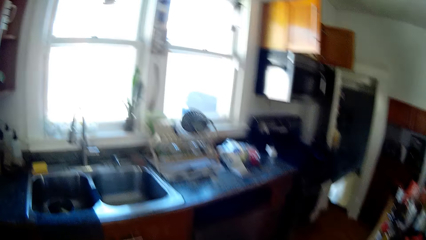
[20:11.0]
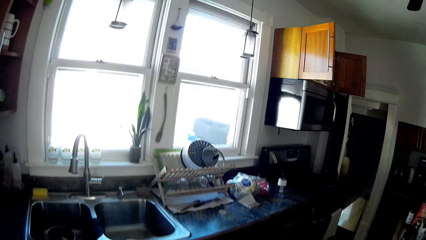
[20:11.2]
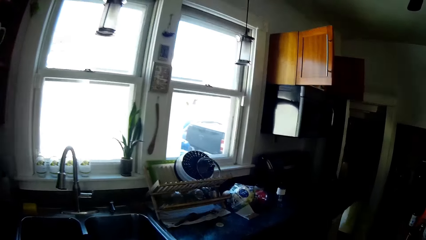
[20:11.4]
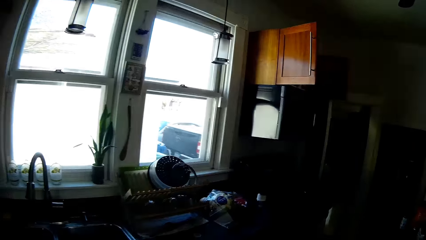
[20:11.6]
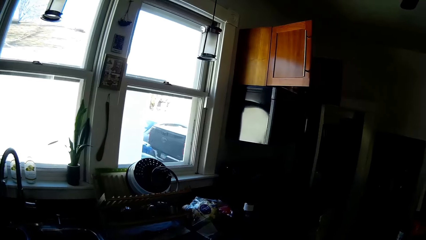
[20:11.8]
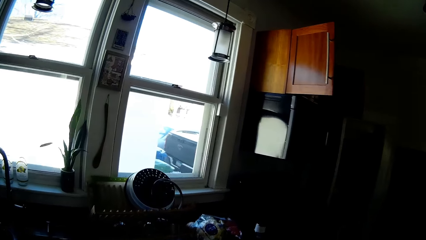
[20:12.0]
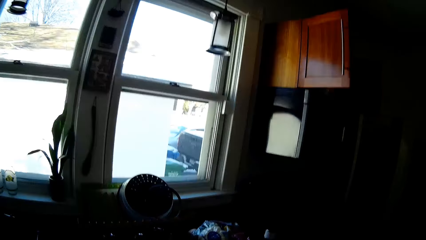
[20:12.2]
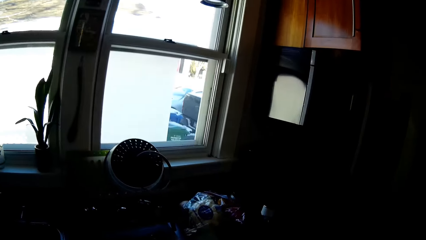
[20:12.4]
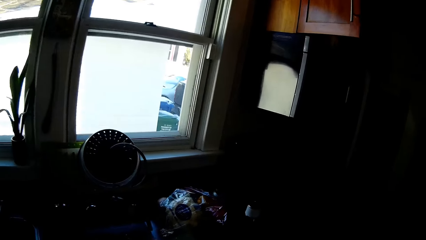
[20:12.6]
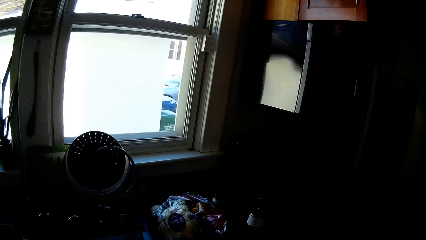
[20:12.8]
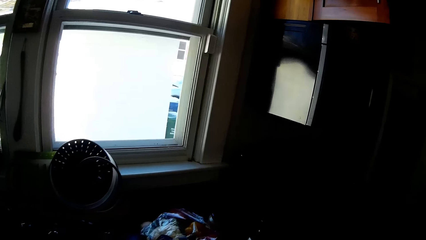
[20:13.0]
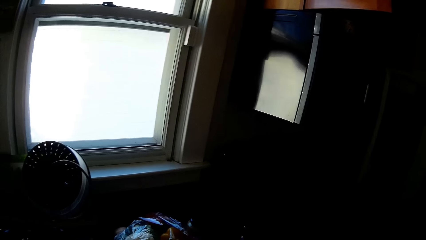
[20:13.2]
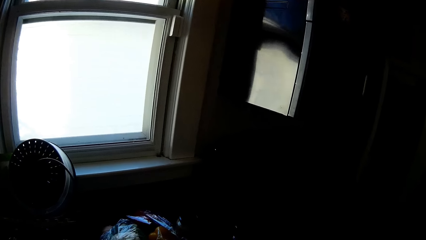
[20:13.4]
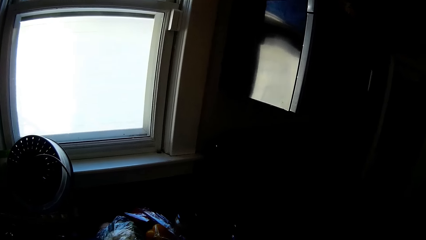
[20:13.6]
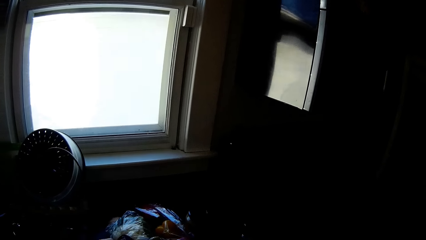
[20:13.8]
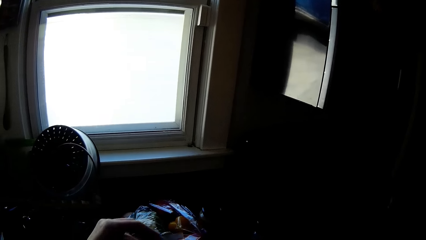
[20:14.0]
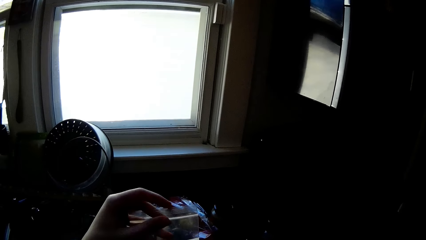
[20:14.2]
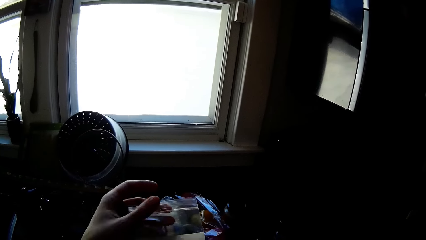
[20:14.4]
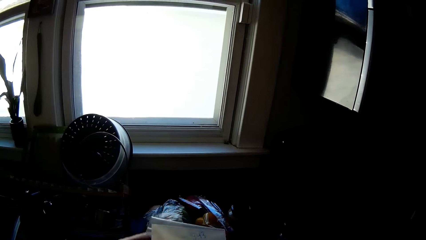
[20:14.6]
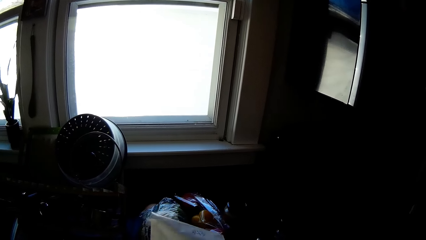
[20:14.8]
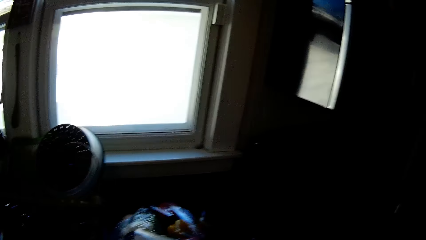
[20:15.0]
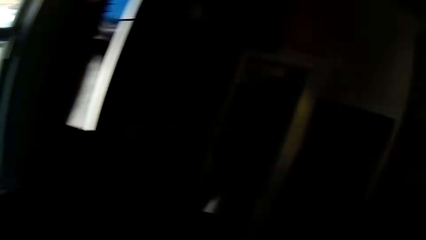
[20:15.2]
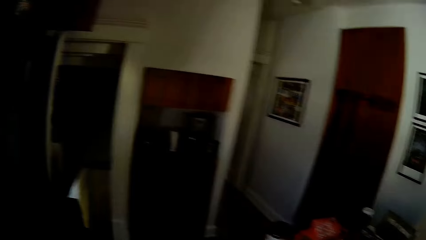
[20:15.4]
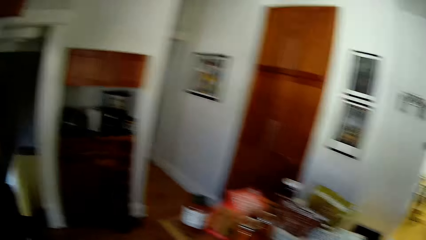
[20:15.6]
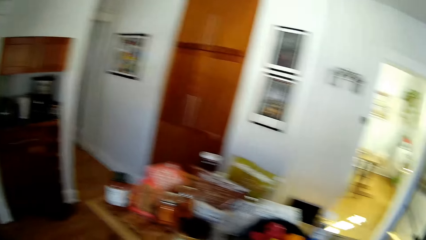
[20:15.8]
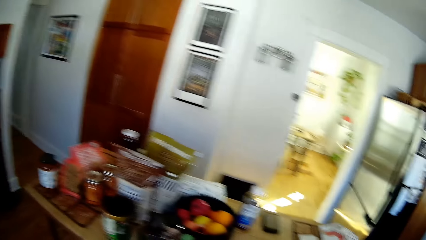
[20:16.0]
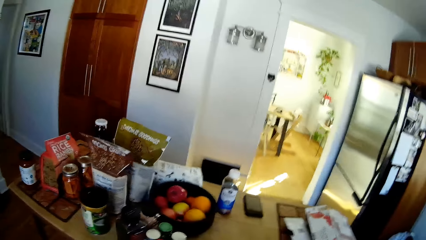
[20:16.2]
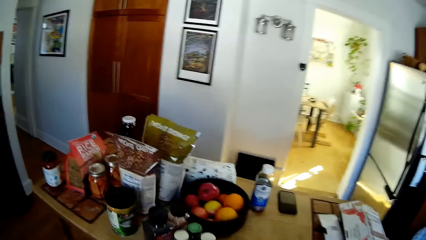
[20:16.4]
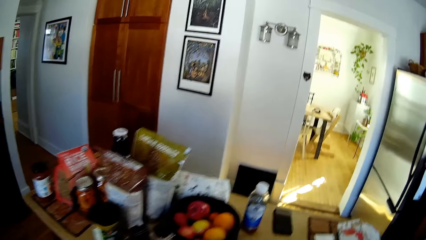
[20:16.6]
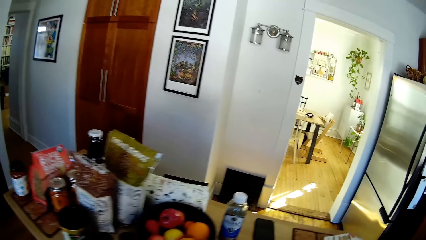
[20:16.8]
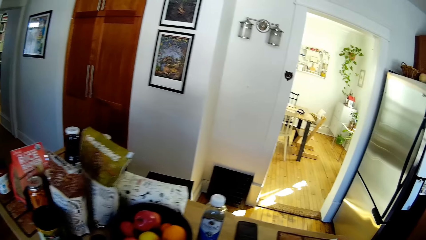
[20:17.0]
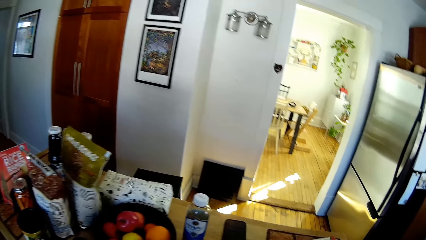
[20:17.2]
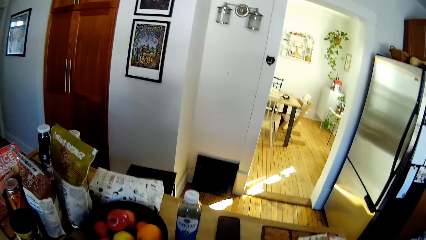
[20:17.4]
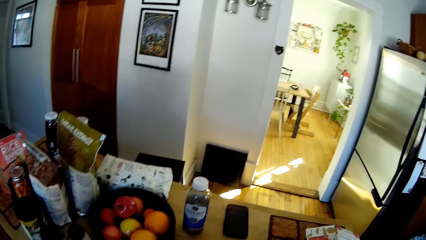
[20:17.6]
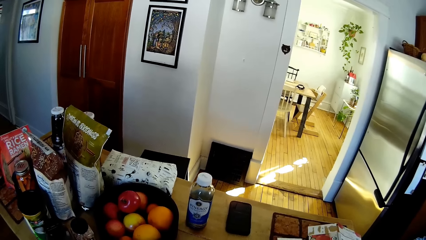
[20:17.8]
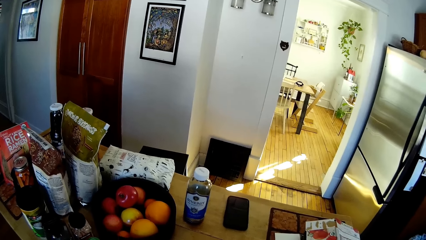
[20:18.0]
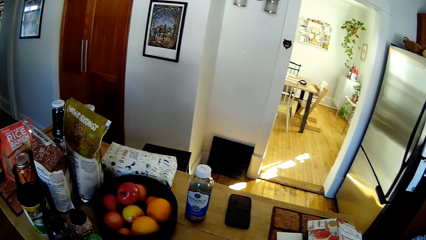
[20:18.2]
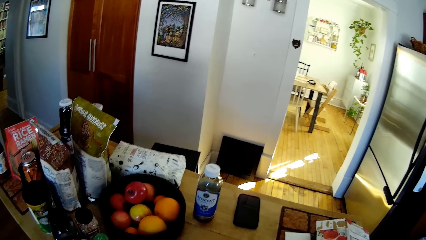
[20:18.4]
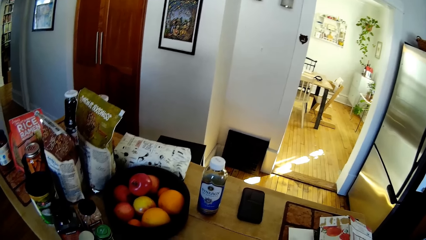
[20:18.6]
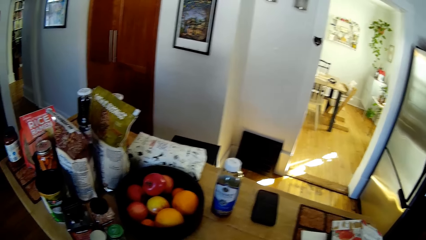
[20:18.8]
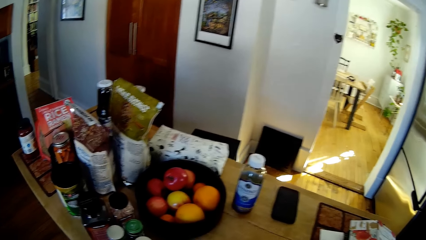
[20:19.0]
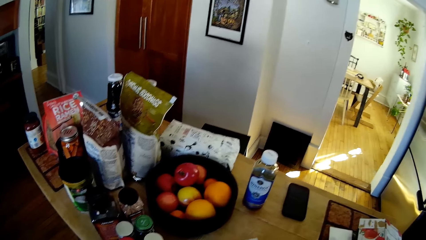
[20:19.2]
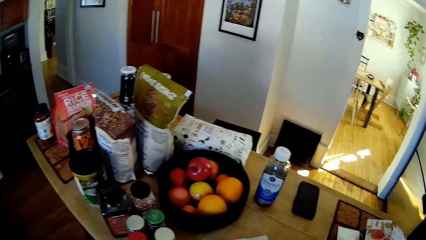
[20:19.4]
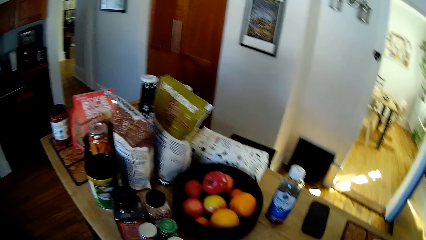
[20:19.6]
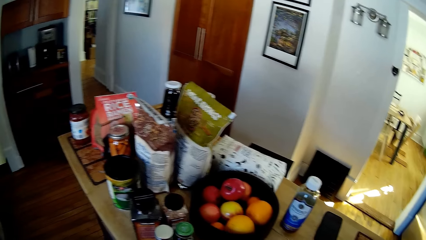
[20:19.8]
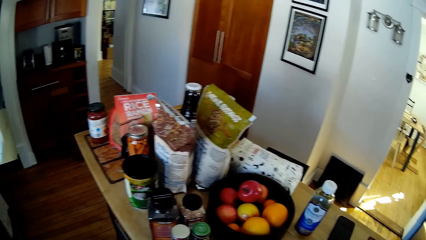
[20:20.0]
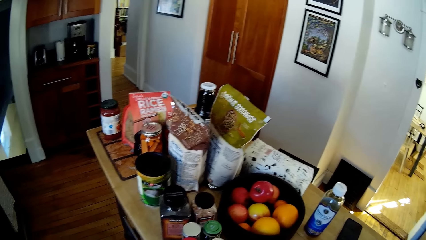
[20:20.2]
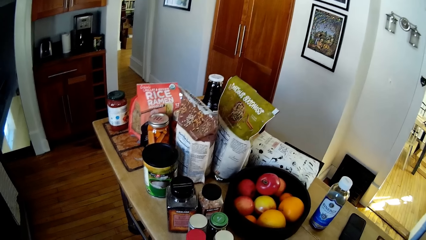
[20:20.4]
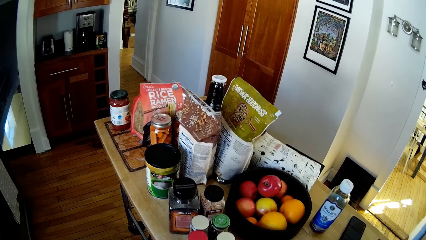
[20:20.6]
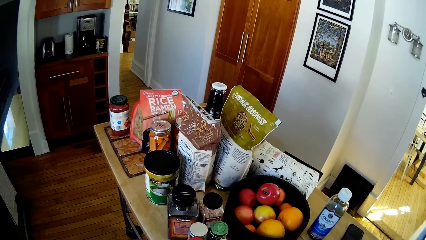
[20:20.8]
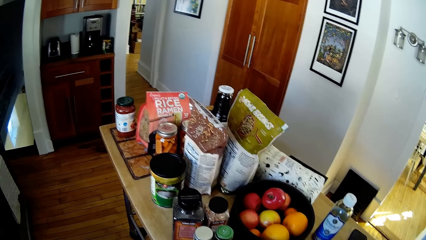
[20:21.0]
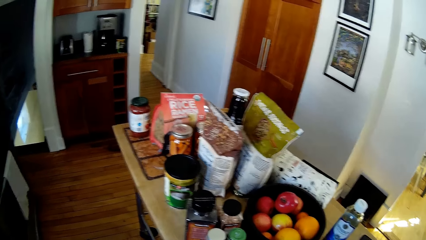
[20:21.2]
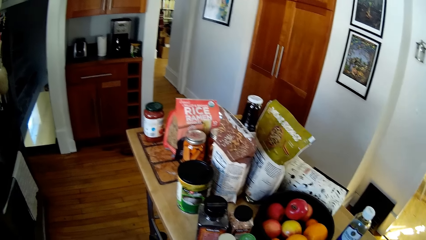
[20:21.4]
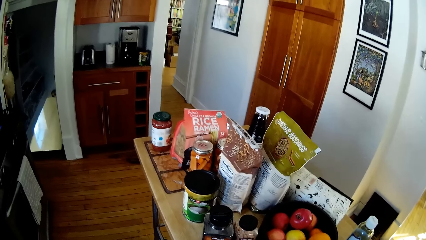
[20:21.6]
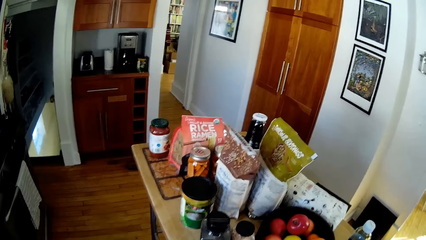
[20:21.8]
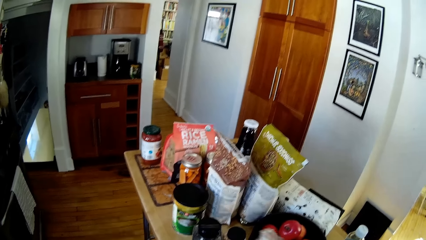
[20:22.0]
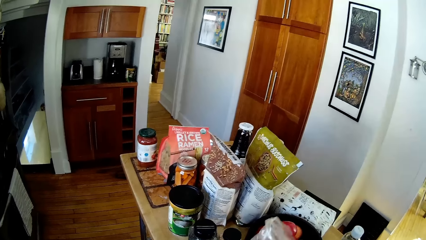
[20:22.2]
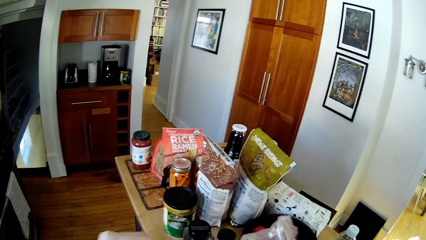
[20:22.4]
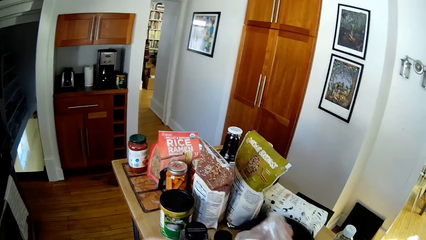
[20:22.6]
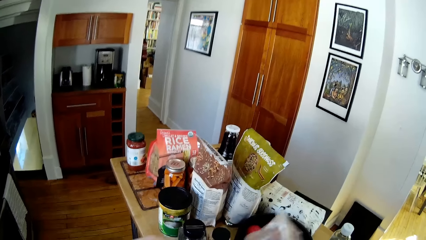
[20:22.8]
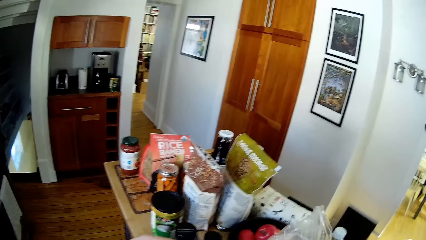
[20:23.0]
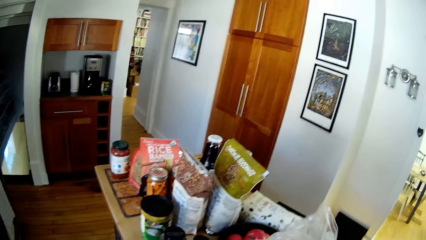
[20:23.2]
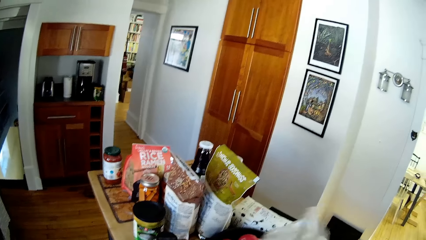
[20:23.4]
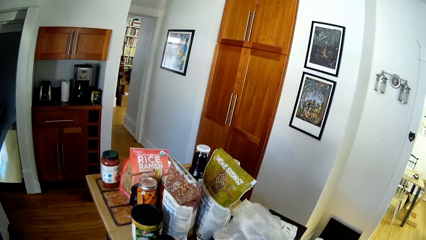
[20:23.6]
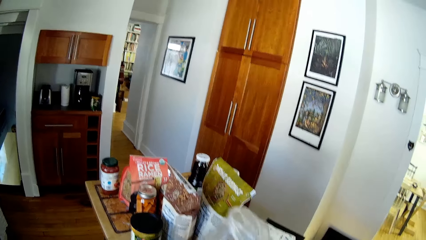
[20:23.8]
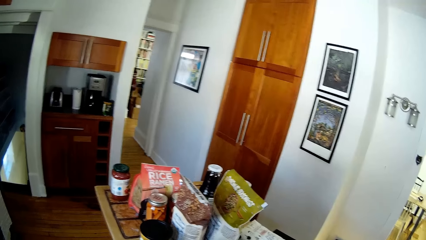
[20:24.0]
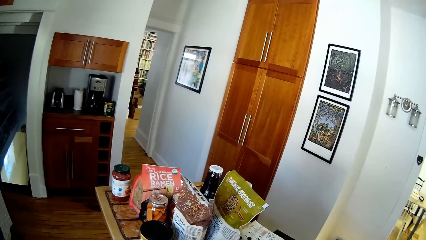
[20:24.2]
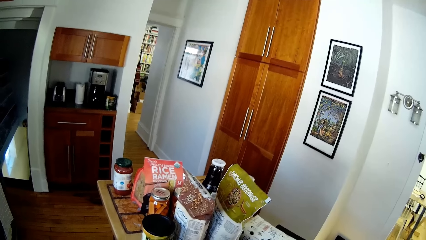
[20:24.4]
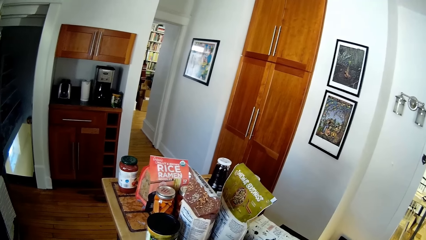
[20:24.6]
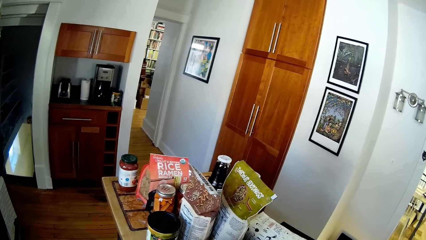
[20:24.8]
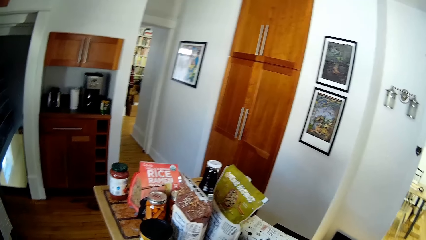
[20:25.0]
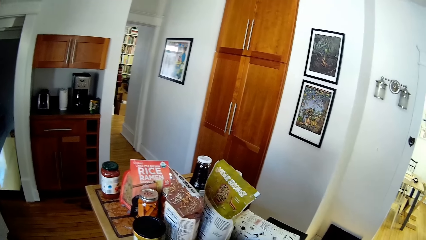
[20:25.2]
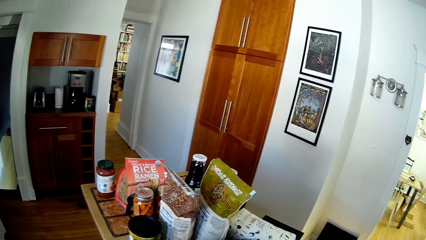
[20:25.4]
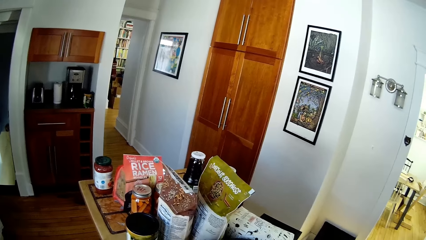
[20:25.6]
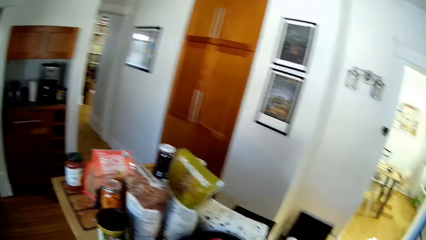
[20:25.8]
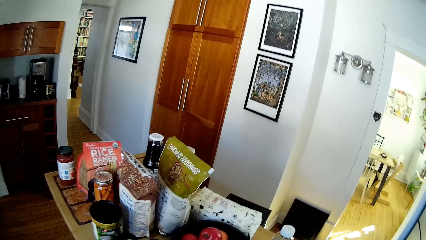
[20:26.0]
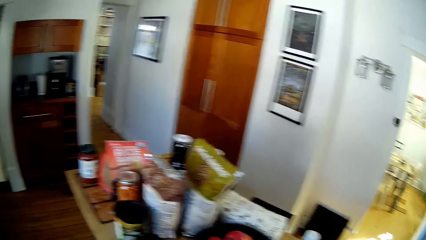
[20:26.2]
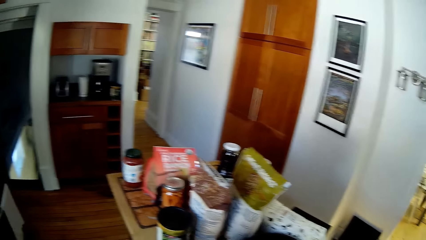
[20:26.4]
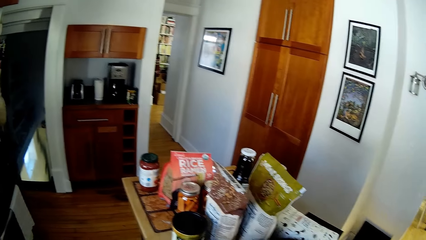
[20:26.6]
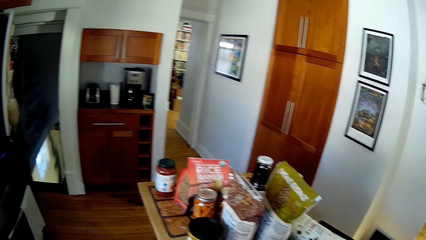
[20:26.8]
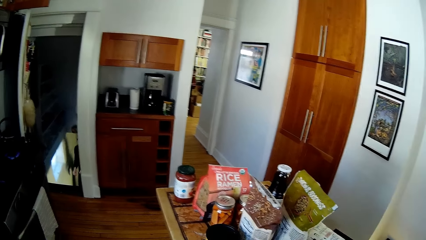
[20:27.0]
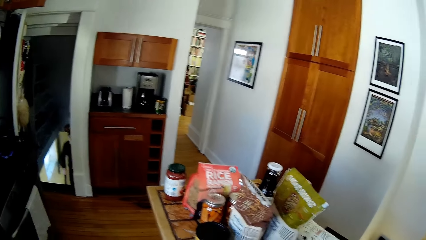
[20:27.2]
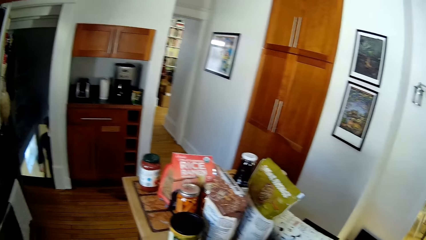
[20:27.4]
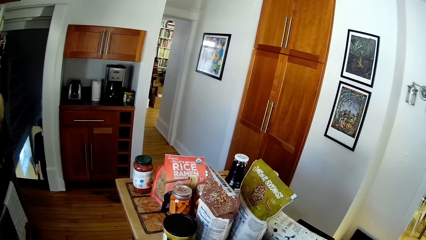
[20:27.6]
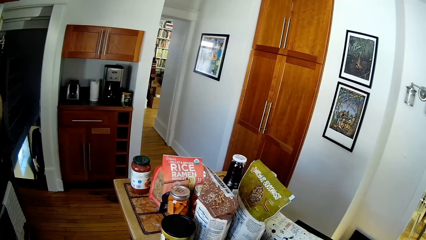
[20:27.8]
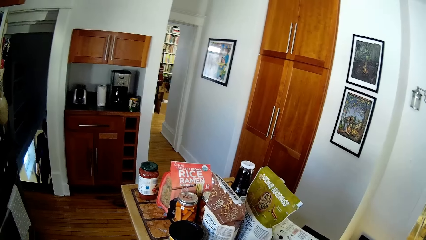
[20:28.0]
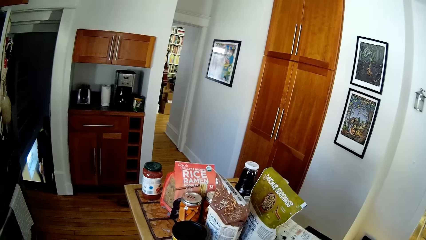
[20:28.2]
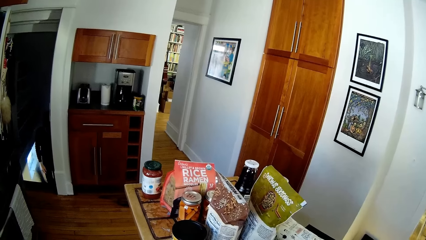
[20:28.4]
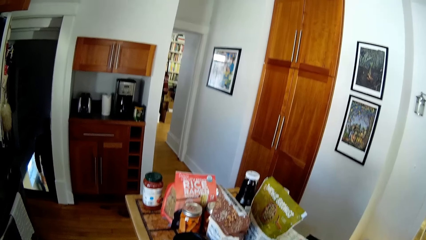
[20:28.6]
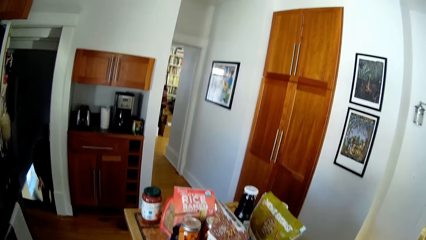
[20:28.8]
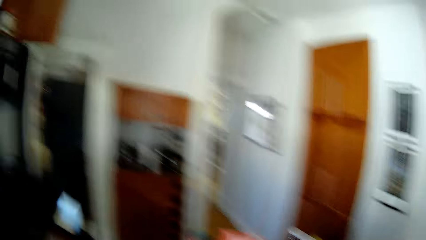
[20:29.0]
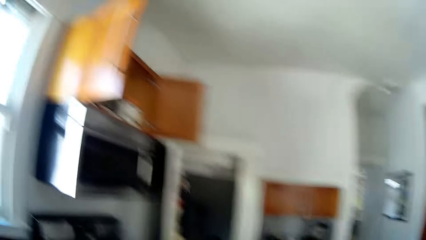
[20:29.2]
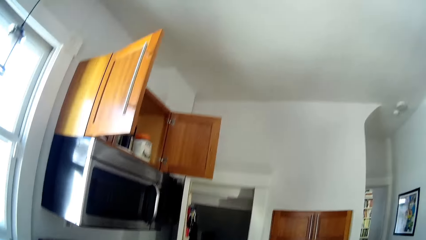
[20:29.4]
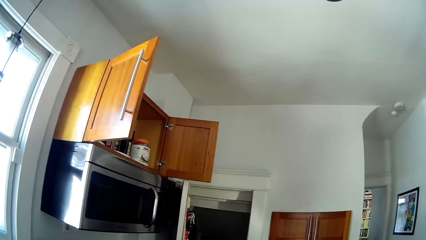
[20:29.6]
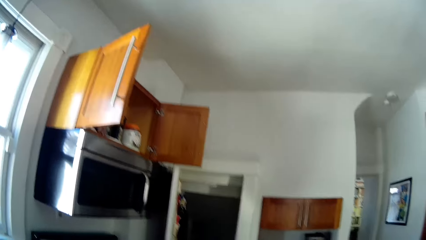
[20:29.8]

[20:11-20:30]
The camera wearer picks up a polythene storage bag from a kitchen countertop with her left hand. She holds paper. She stands in the house.
